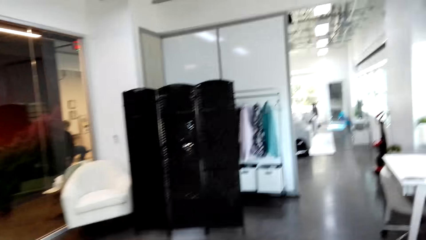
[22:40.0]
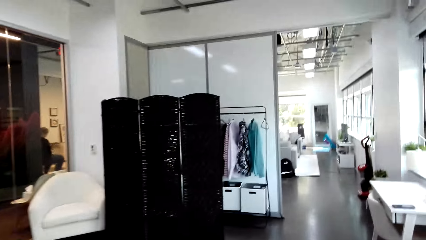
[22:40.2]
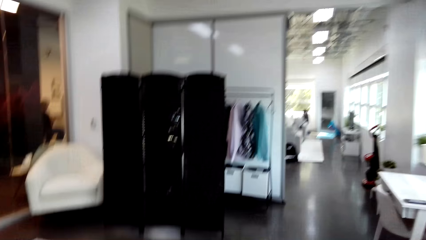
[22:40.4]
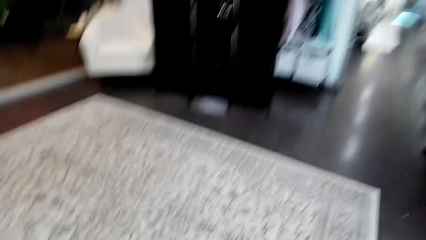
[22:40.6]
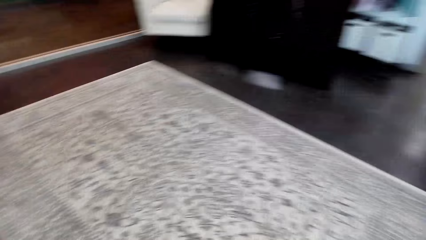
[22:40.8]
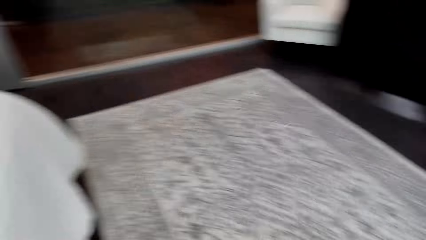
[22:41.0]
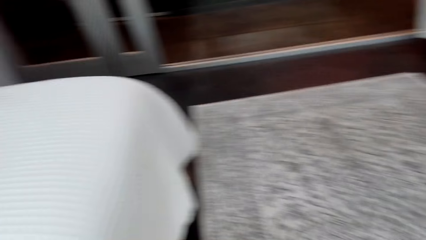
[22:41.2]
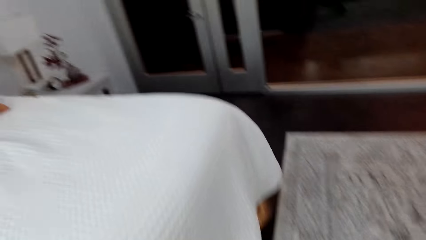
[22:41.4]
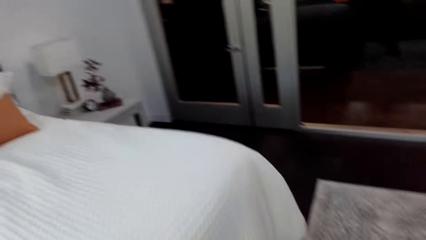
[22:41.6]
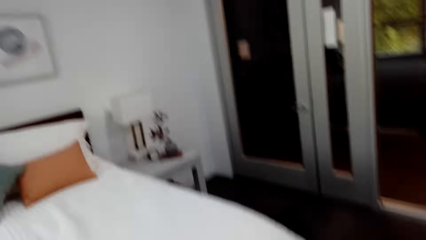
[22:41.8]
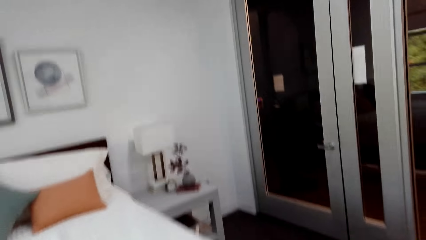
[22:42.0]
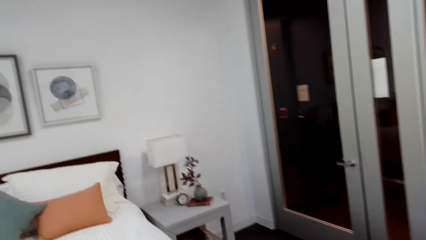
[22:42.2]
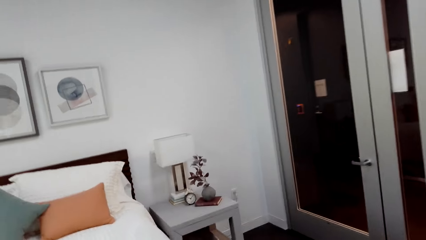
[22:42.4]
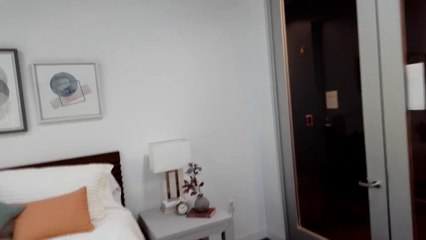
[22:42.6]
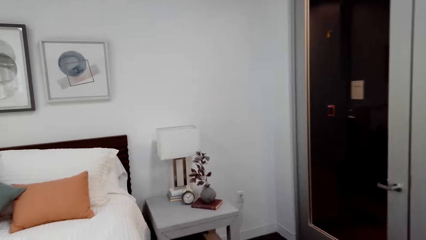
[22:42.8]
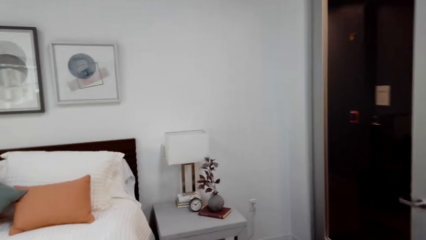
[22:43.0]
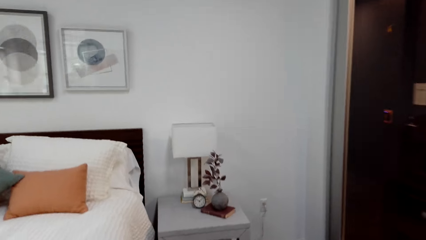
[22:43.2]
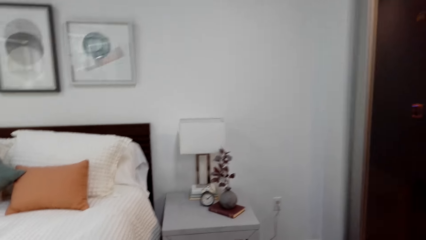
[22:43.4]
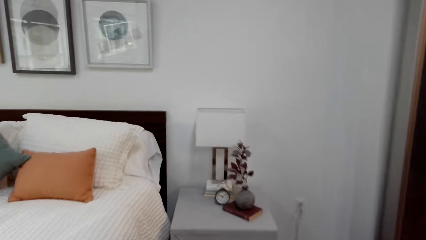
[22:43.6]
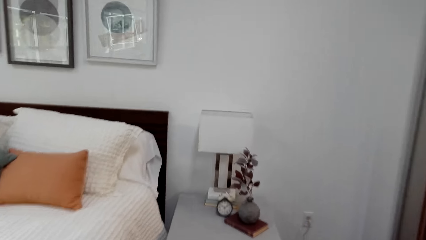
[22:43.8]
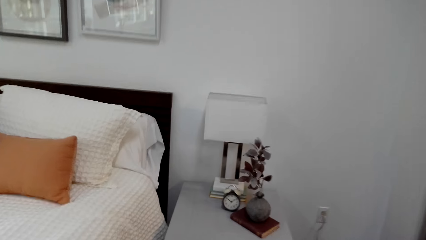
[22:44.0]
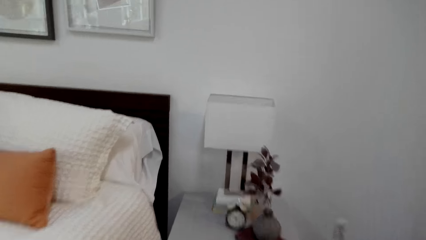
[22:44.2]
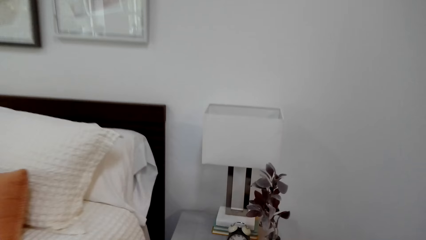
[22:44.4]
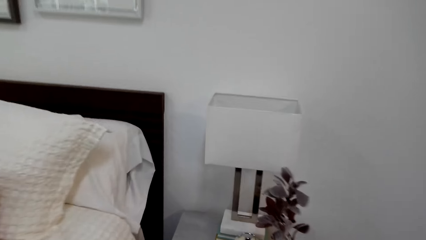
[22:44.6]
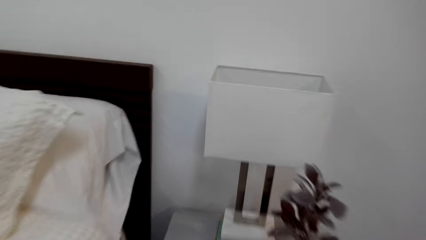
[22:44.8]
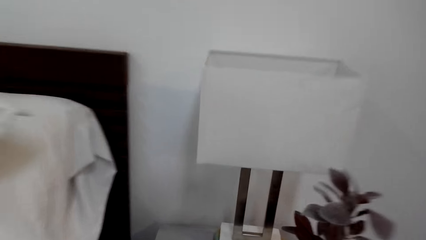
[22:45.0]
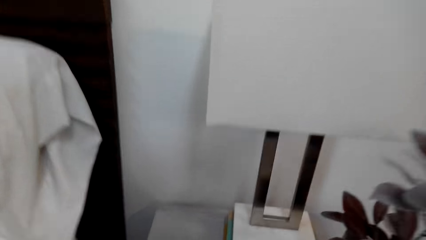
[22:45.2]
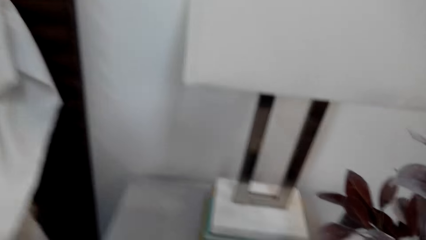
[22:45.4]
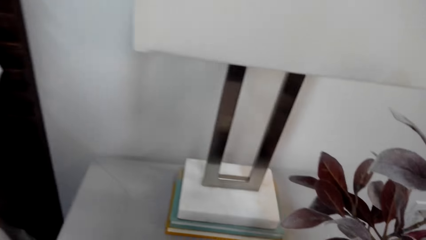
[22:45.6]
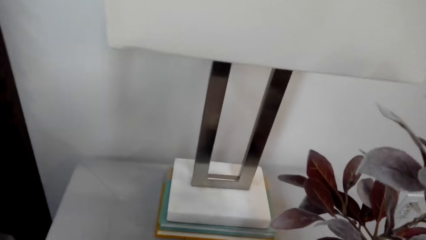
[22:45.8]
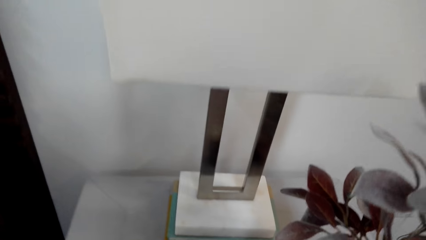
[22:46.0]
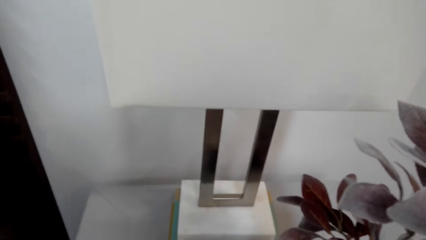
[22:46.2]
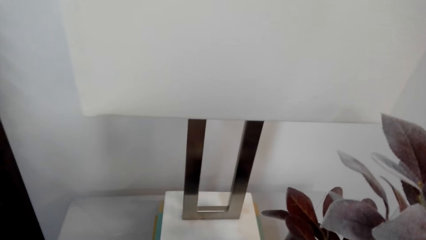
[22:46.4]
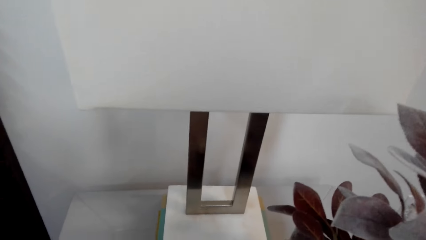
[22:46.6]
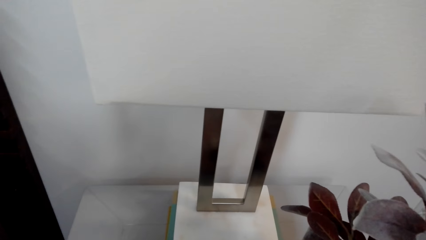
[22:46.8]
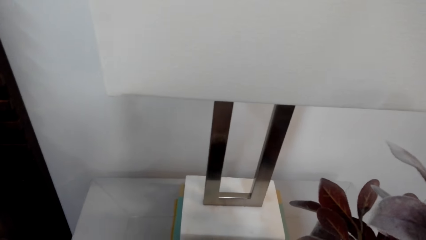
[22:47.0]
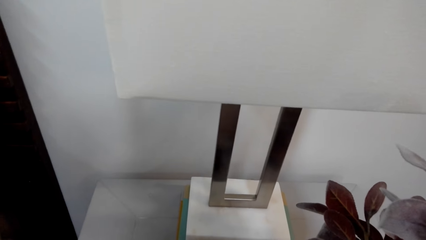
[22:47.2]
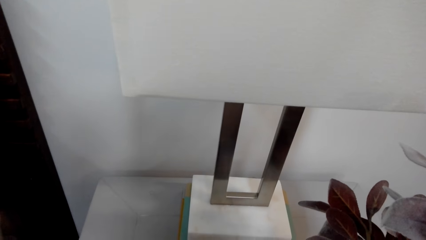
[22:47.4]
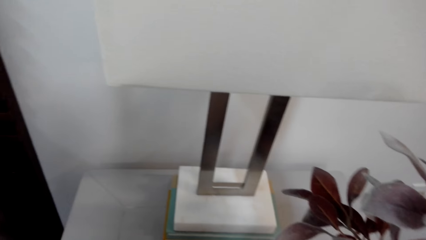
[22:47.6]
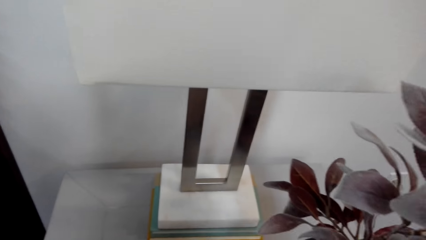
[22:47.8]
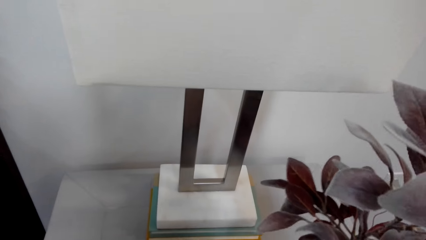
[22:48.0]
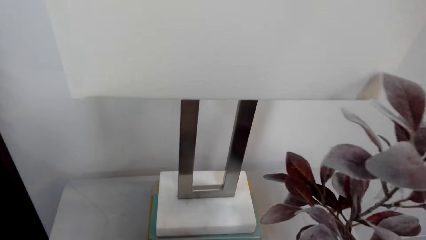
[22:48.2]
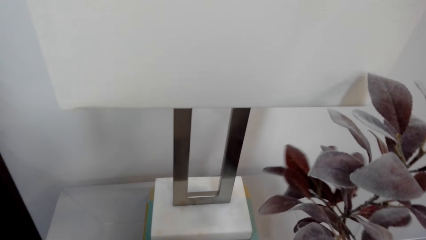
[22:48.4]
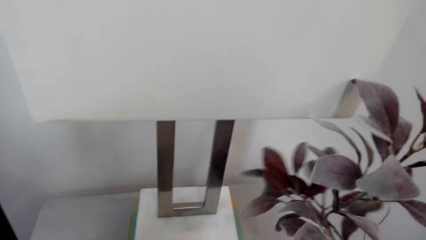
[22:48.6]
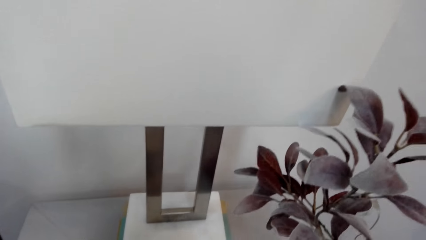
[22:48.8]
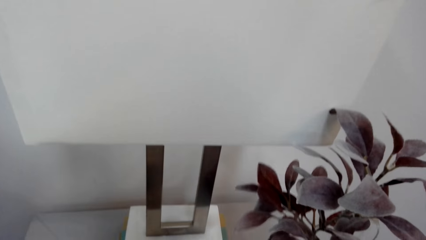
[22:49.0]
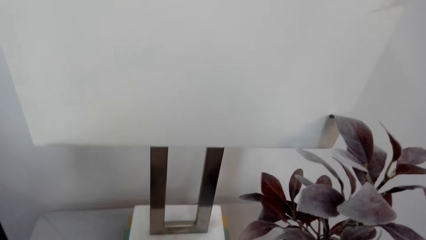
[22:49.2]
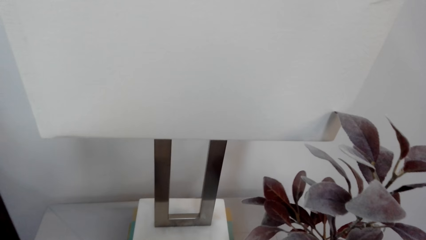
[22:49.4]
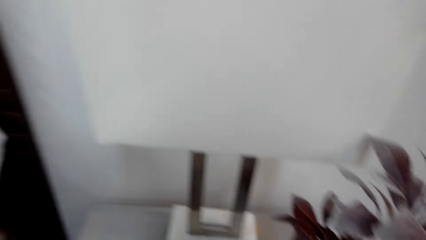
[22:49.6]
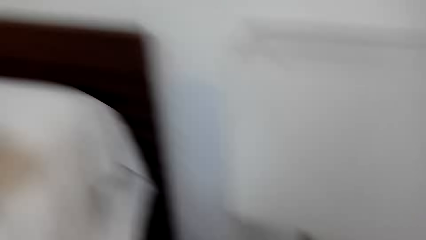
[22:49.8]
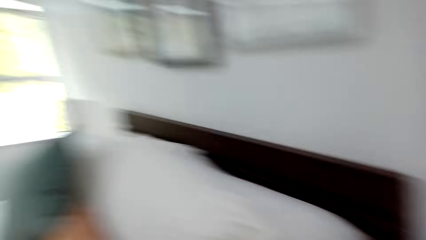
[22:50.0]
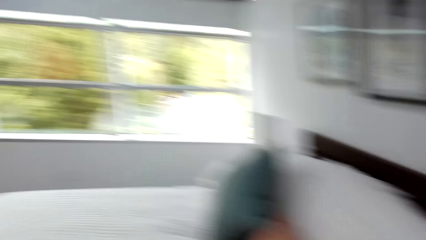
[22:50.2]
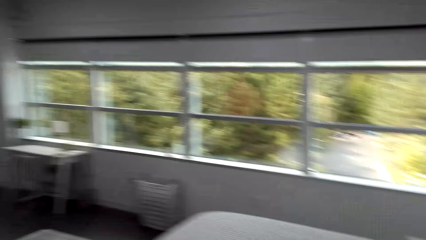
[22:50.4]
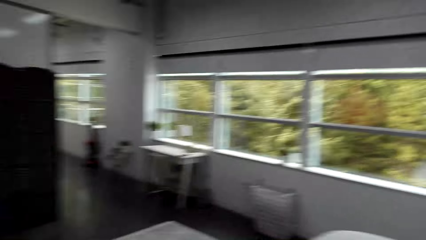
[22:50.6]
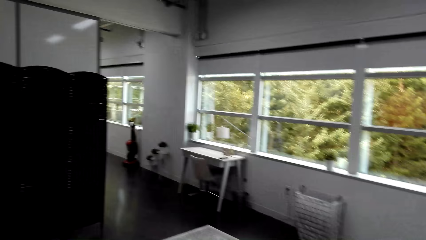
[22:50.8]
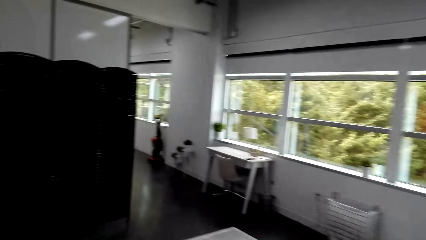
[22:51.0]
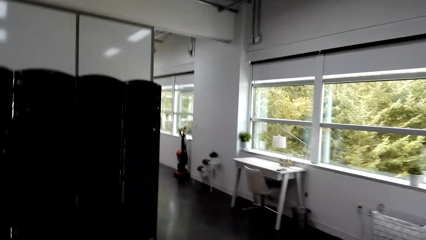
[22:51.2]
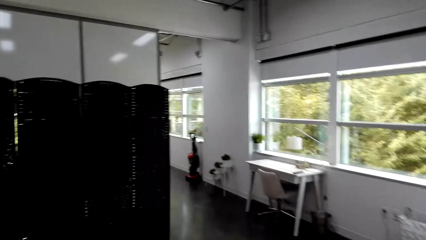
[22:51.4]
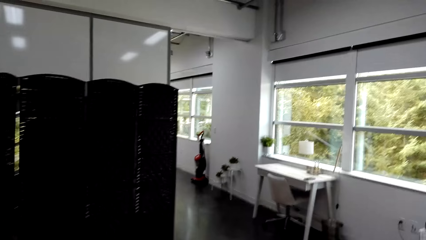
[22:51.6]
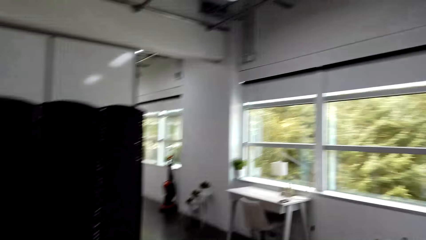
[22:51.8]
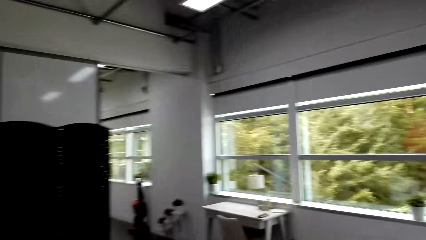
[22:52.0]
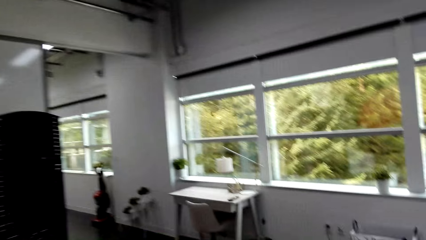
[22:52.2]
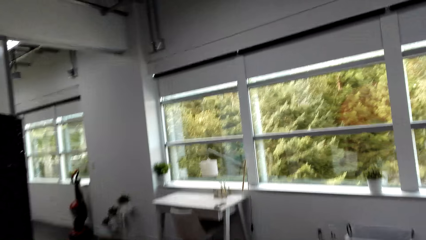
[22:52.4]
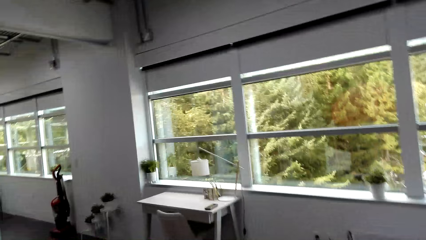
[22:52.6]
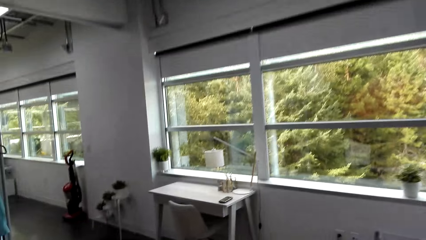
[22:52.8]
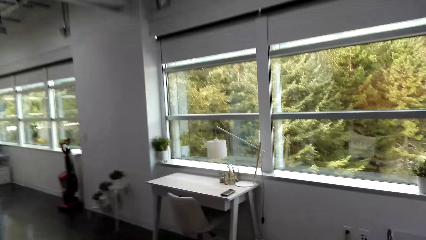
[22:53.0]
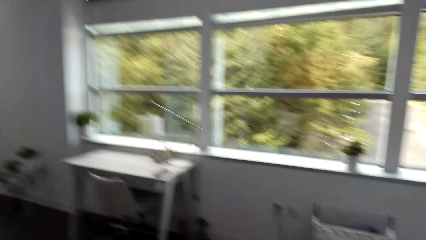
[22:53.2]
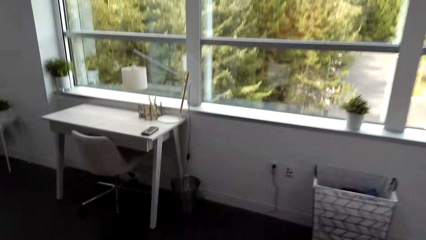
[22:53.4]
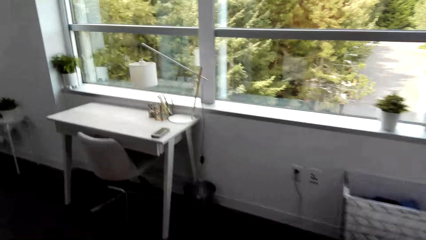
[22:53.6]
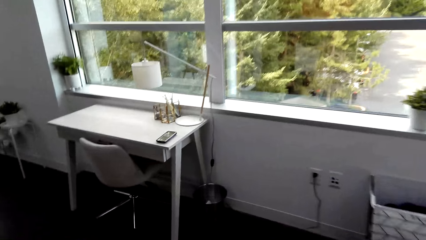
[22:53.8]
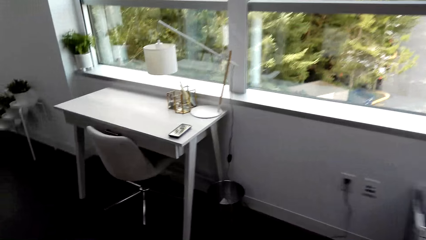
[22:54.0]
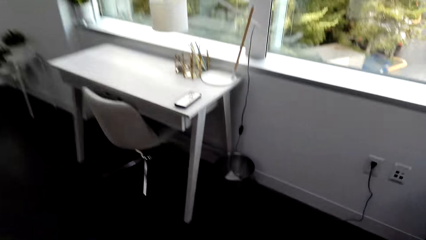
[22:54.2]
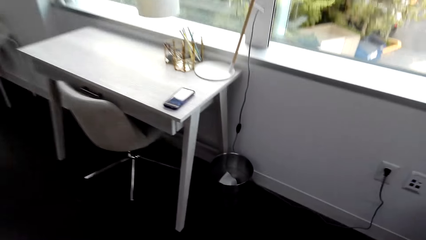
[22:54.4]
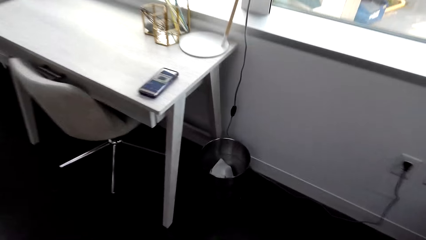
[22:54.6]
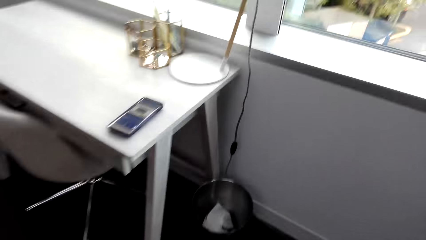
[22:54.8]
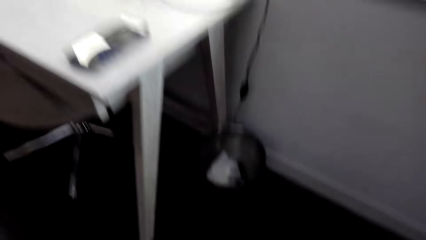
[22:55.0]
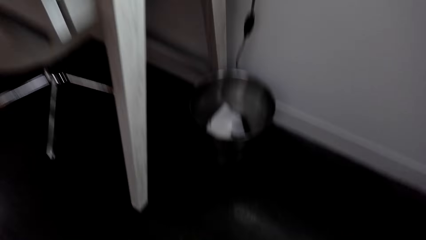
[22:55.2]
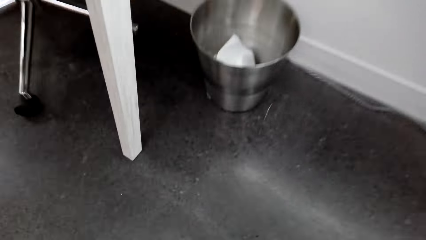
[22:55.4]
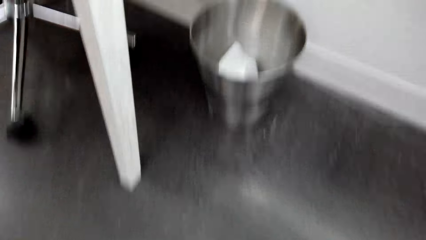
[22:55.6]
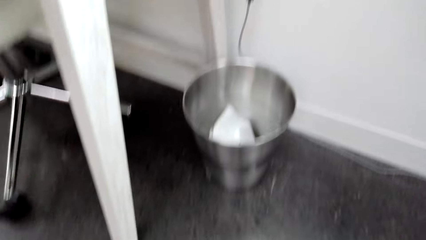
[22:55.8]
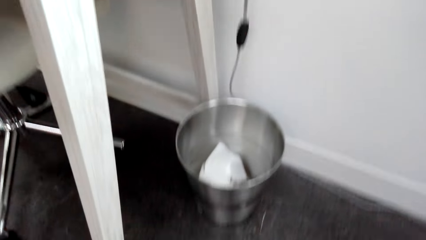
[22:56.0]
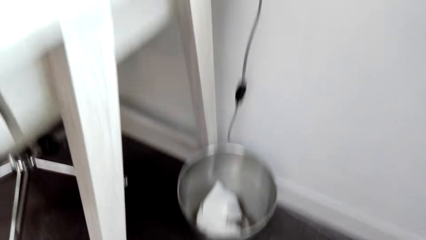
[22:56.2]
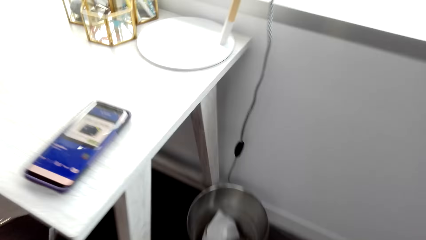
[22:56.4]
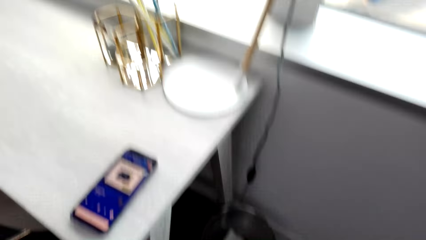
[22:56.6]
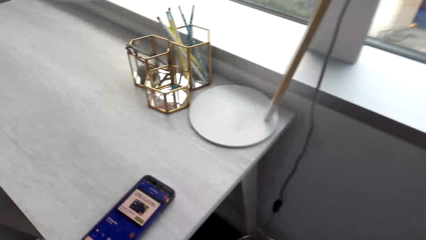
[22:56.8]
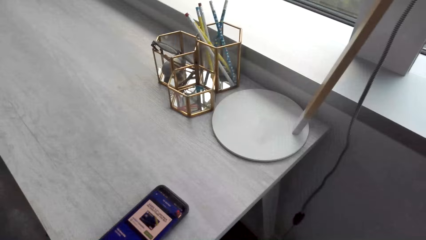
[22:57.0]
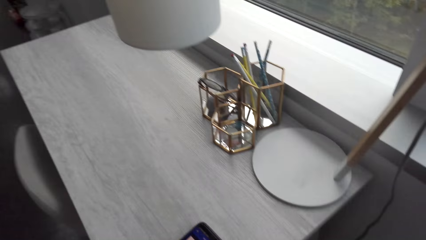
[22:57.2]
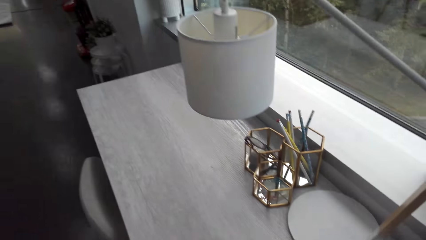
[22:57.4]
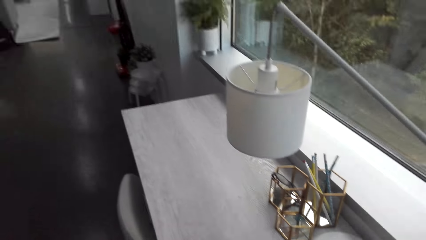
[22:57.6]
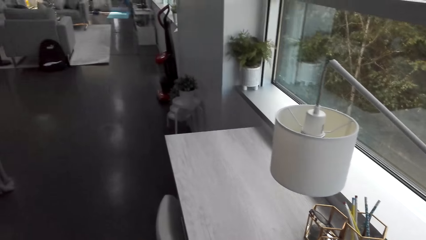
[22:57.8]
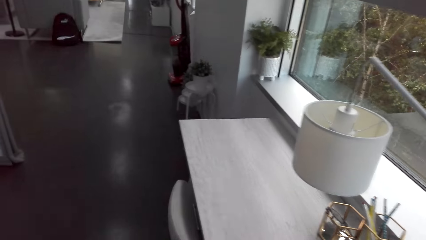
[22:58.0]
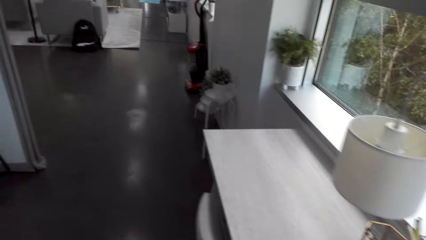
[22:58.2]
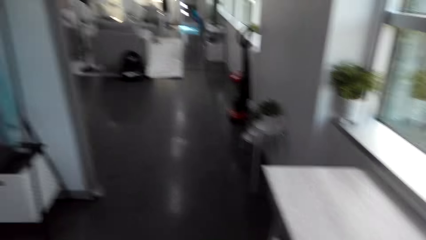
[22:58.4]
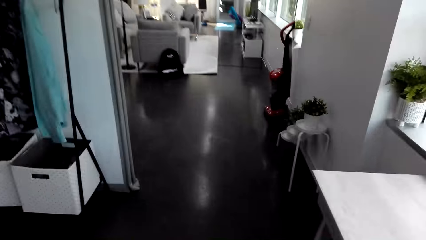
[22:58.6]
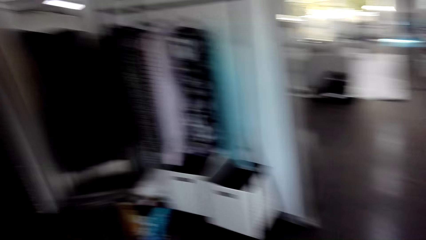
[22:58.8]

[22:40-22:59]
The camera wearer looks around. They walk towards the furniture next to the bed. They move the potted plant. They turn around. They walk towards the trash can. They bend down. They get up. They turn around.
